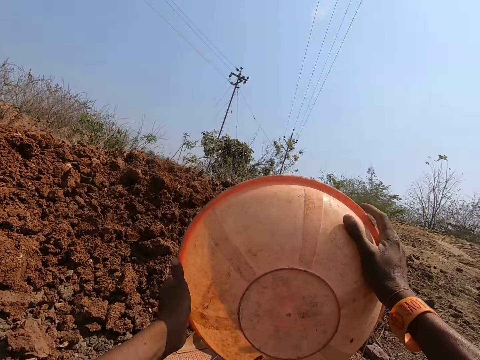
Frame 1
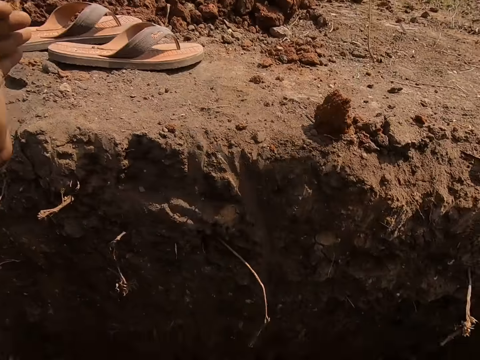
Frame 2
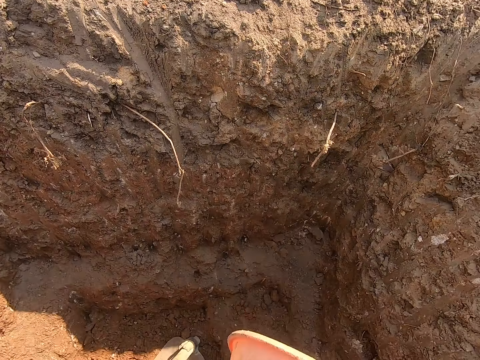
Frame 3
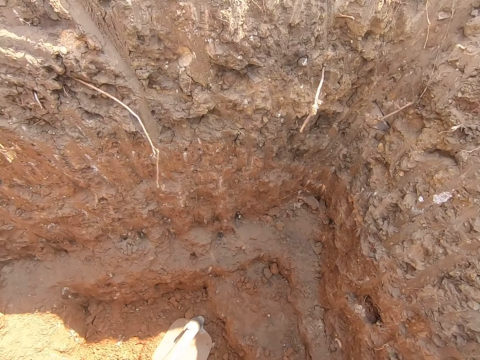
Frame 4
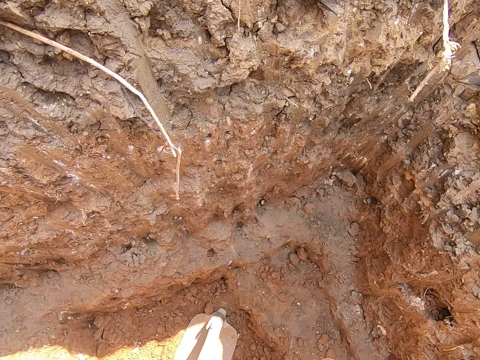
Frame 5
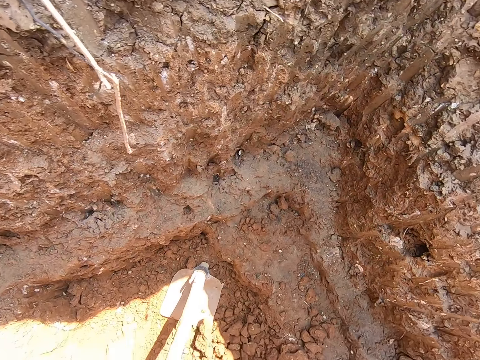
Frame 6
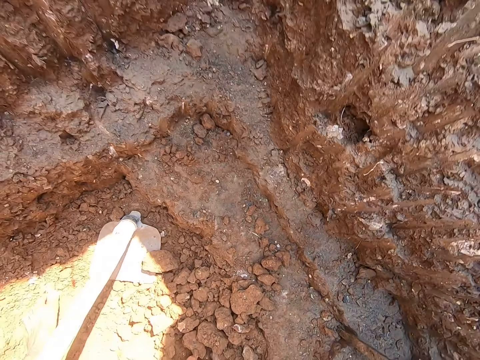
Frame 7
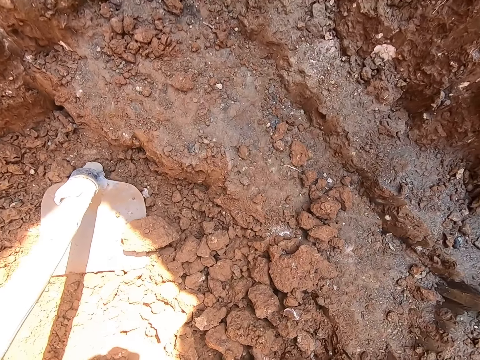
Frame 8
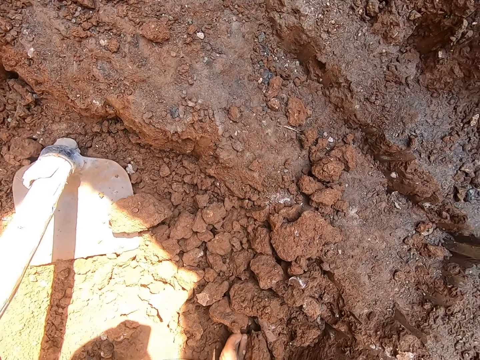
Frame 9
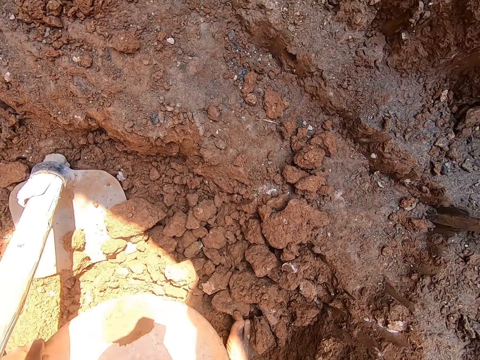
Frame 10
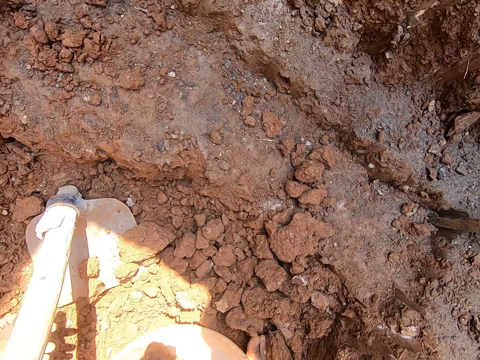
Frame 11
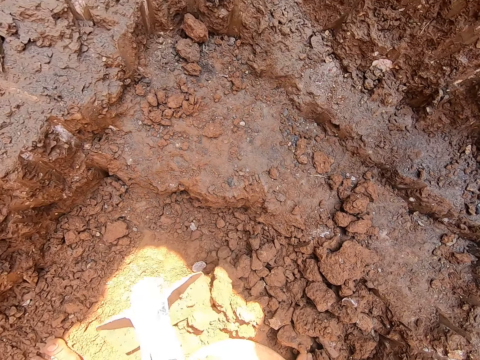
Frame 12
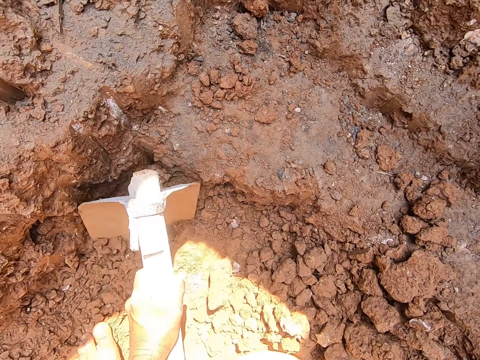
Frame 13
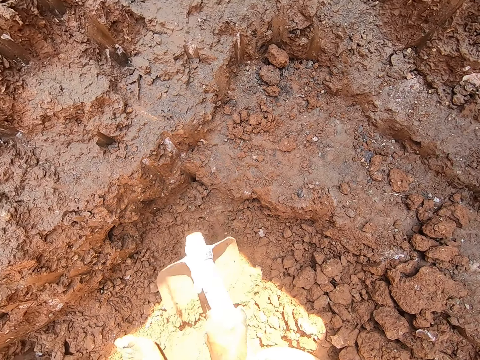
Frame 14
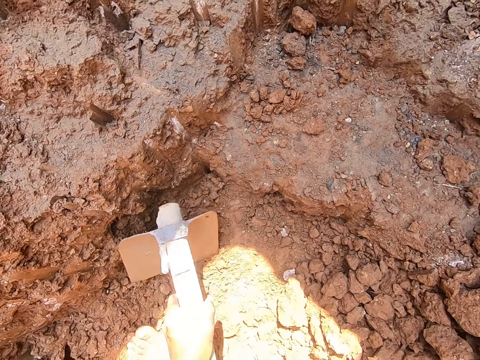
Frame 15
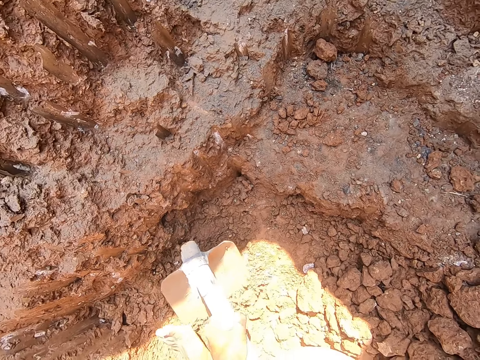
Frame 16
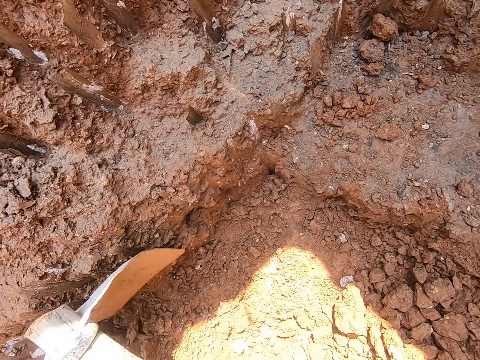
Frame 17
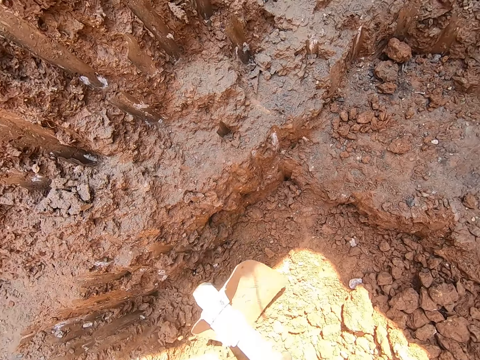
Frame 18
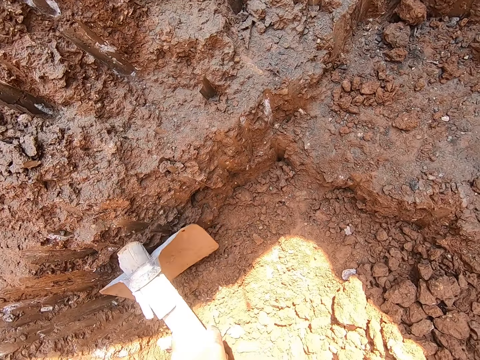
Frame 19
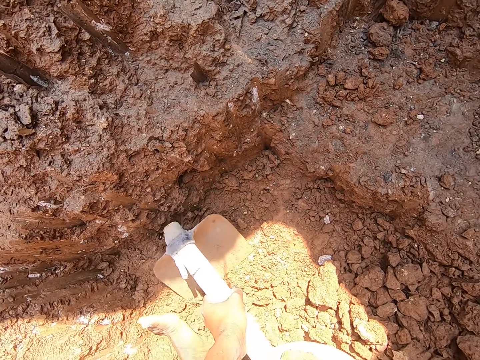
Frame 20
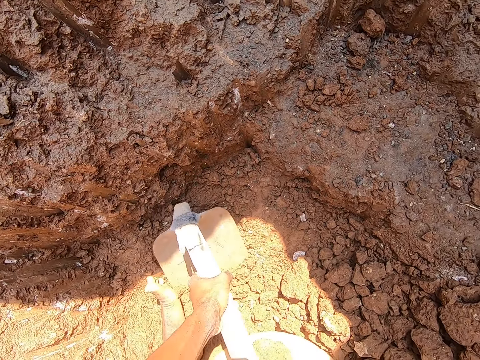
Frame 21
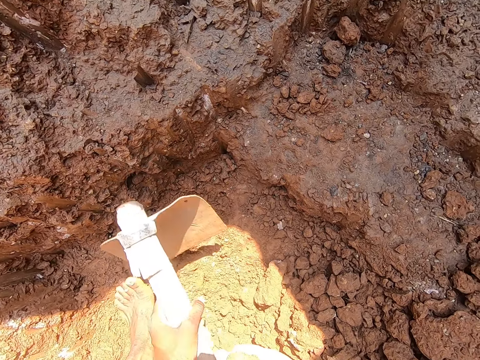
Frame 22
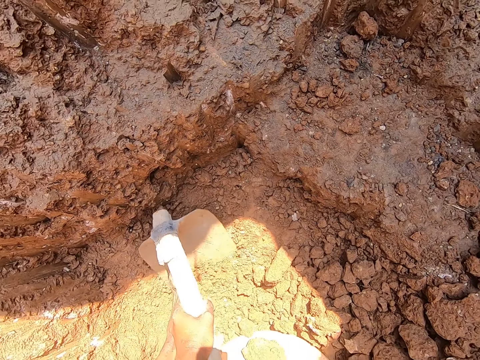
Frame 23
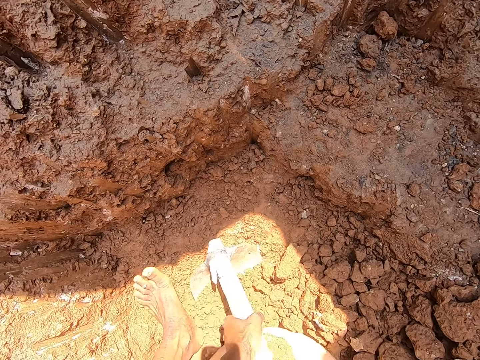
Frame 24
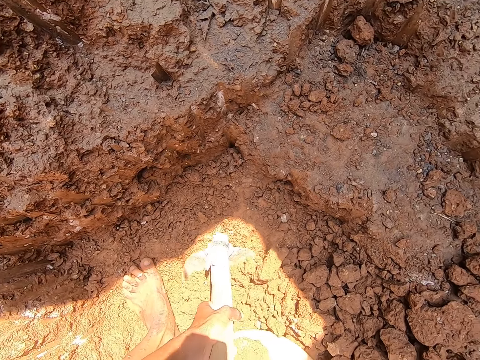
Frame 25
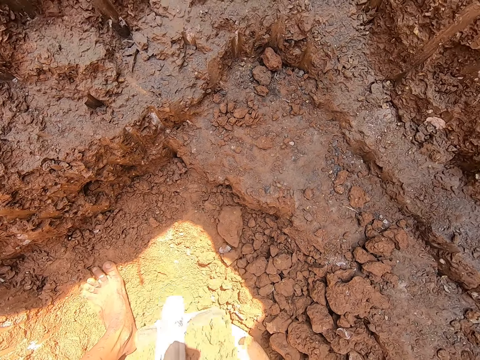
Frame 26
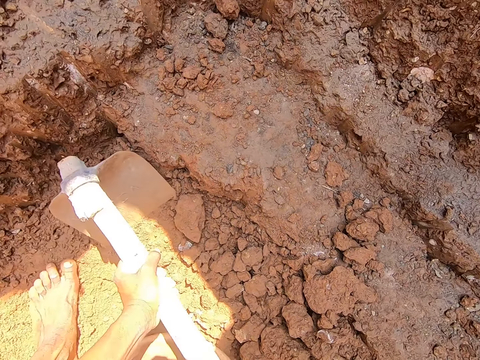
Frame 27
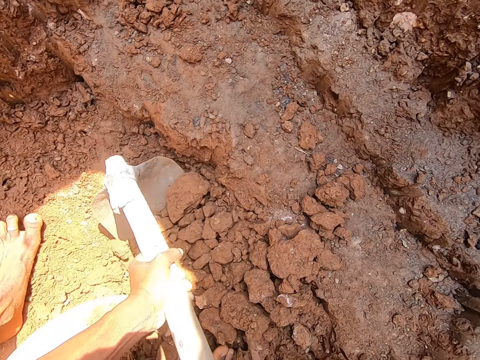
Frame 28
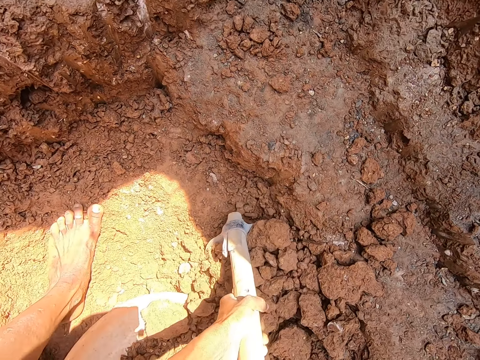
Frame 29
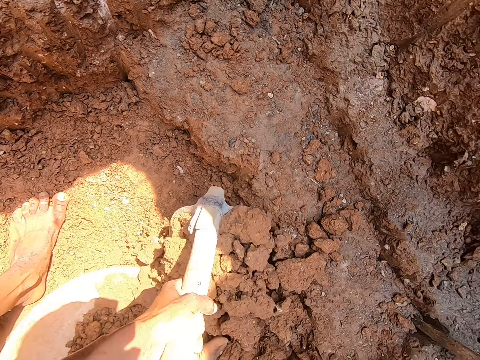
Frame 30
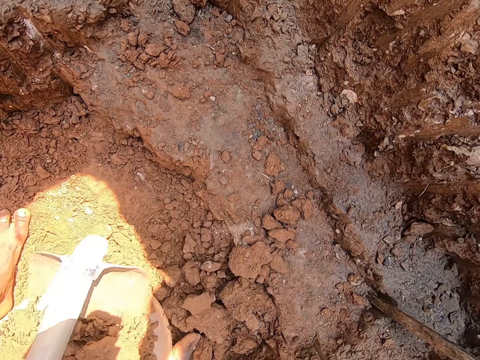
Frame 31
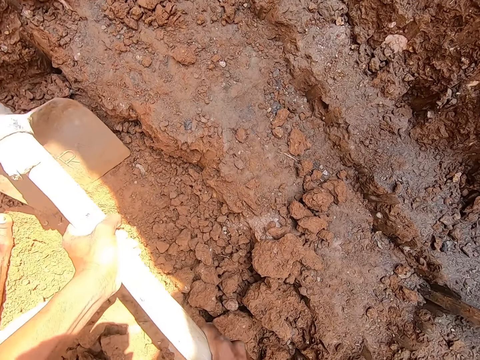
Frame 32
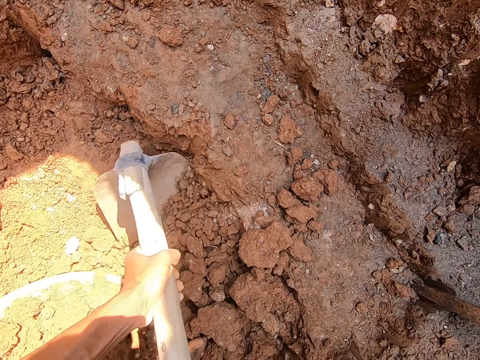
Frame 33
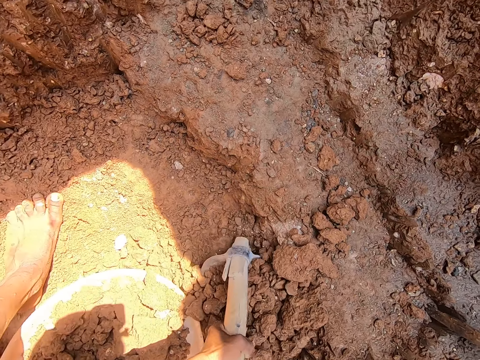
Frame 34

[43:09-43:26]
The camera wearer bends. He places the hoe onto the ground with both hands. He scoops soil with the plastic basin. He picks up the hoe from the ground with his left hand and hoes the ground with the hoe in his left hand. He scoops sand from the ground into the bowl with the hoe in both hands.

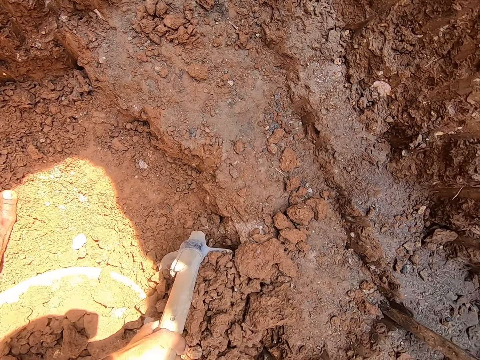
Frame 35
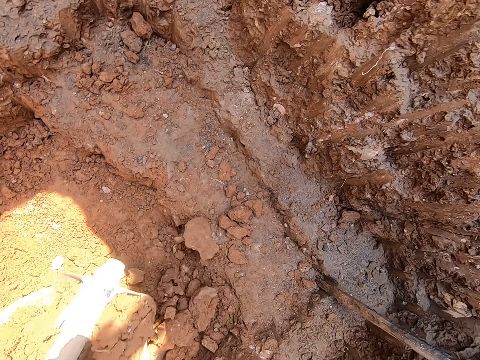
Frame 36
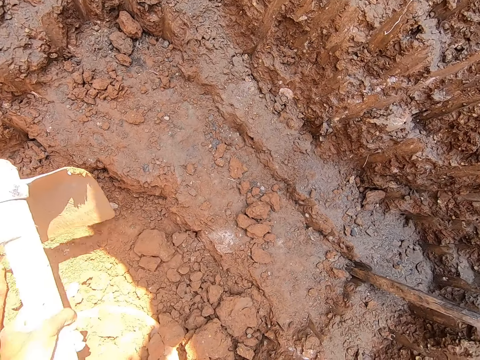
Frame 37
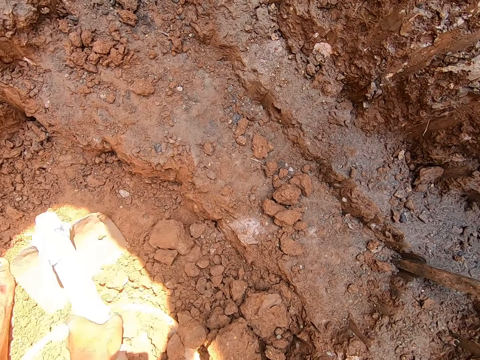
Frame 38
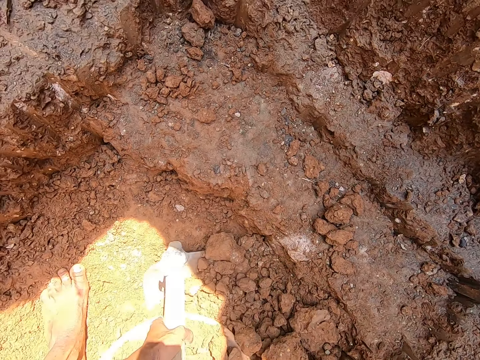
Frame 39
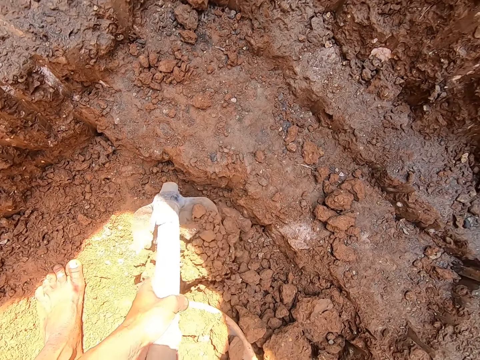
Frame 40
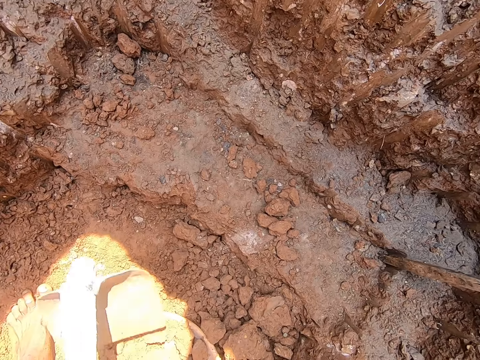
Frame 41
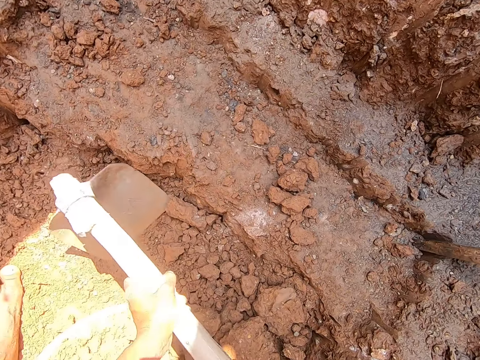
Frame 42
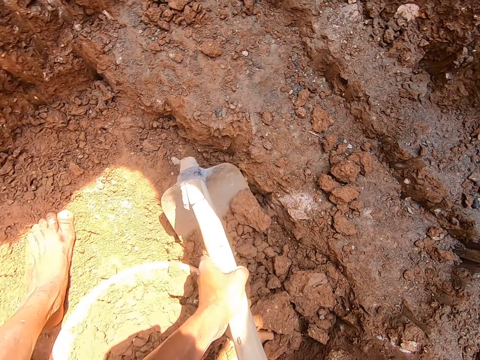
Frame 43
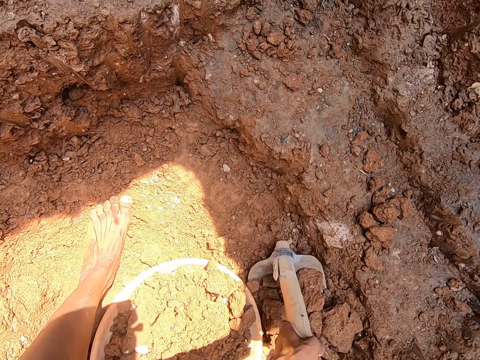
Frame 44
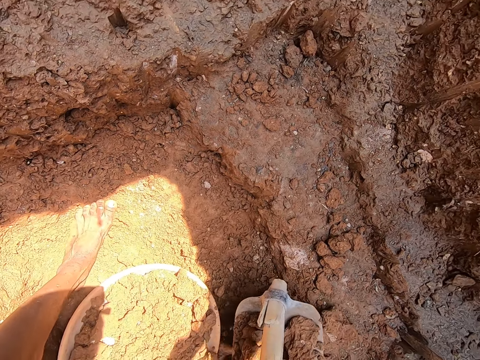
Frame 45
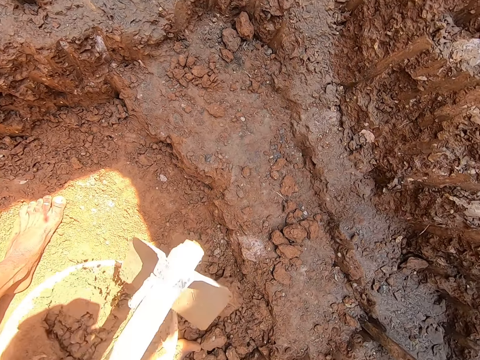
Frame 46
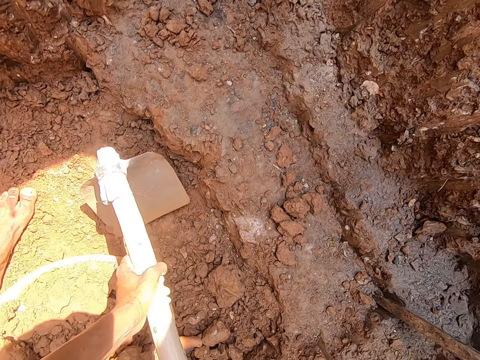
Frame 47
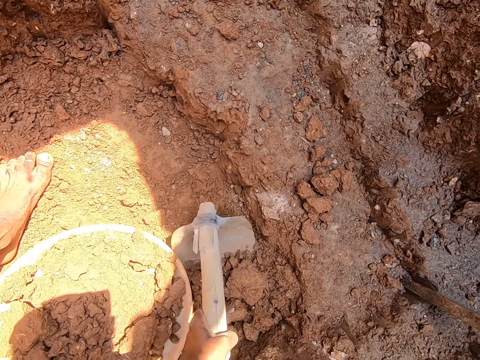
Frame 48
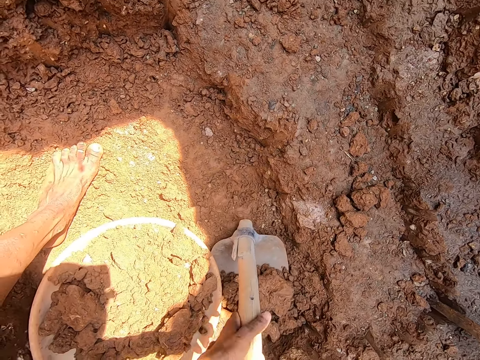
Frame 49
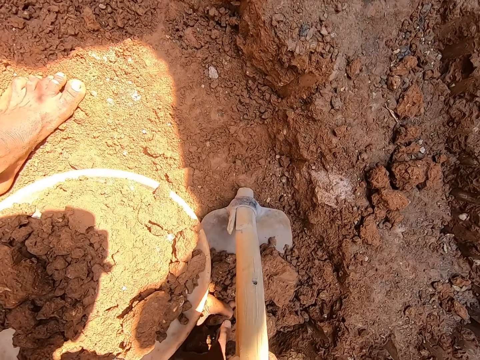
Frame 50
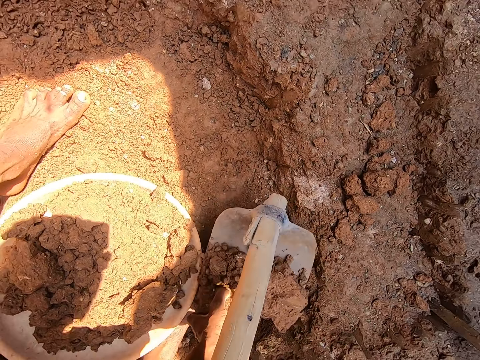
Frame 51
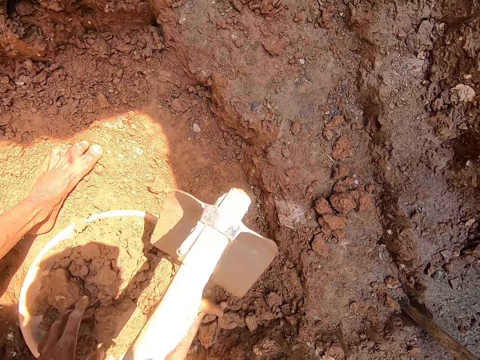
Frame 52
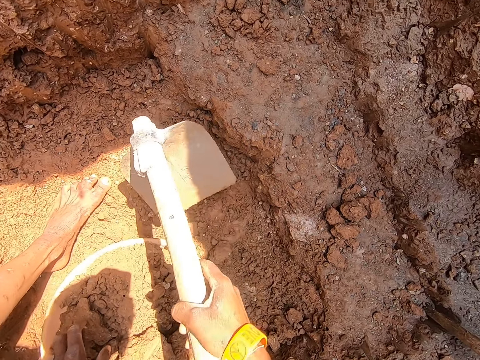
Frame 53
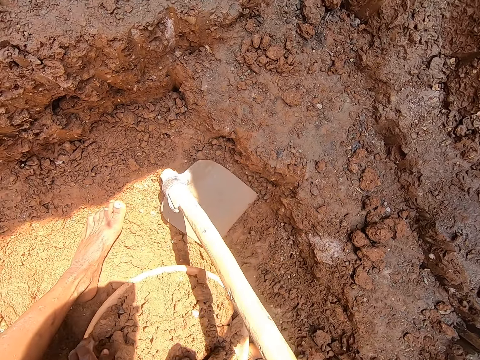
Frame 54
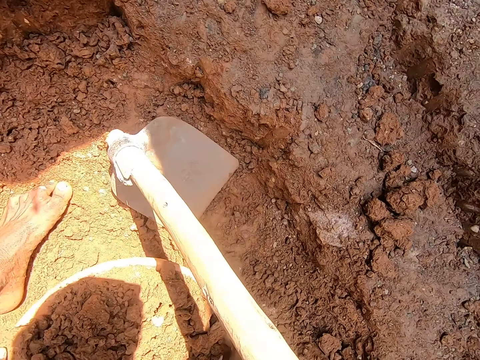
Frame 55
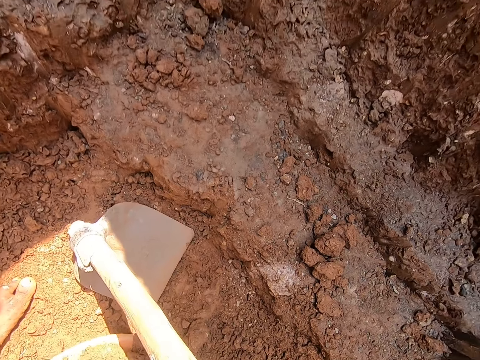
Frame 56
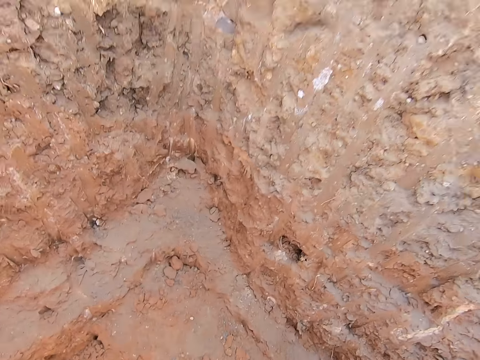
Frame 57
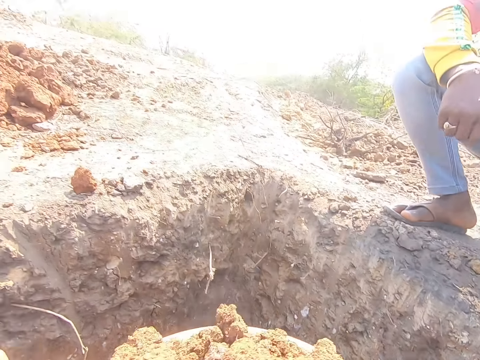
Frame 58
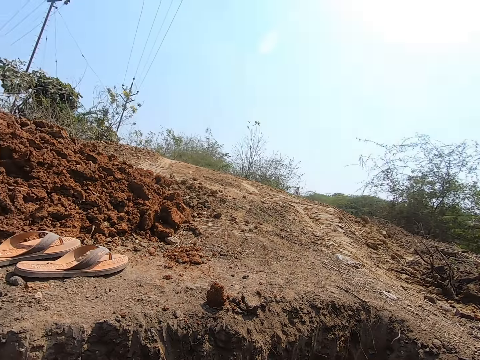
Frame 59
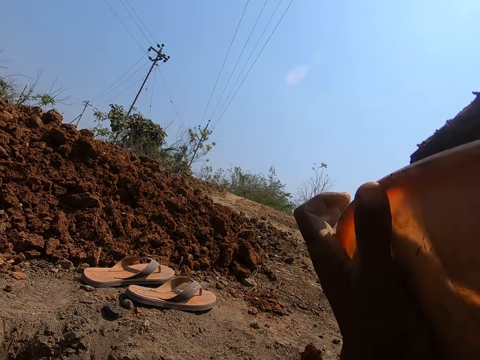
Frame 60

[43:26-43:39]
The camera wearer places the hoe onto the ground with his right hand. He carries the bowl from the ground with both hands. He stands.
